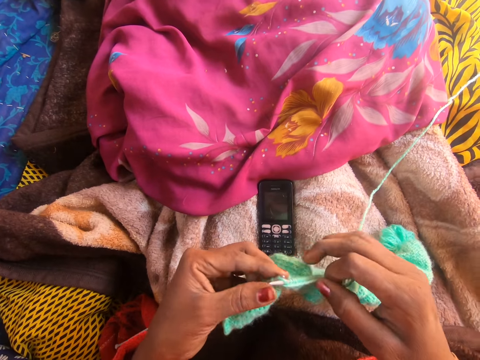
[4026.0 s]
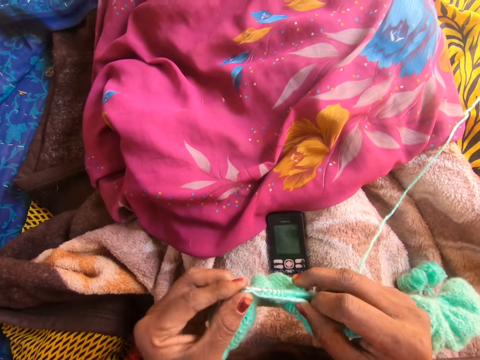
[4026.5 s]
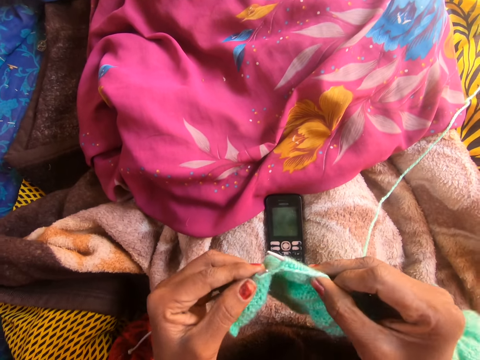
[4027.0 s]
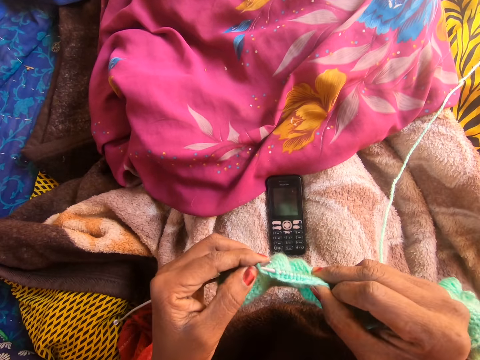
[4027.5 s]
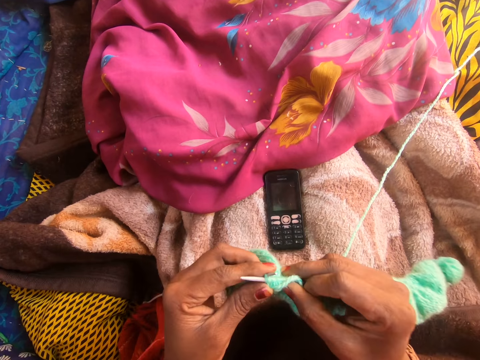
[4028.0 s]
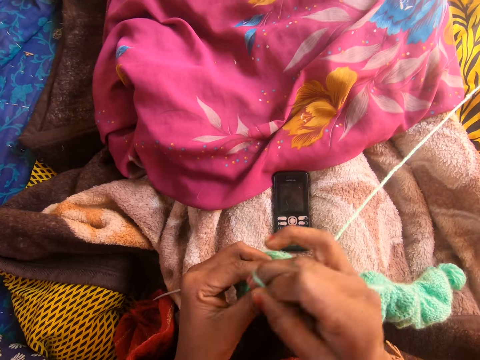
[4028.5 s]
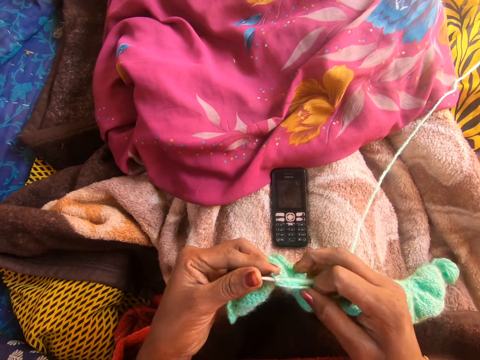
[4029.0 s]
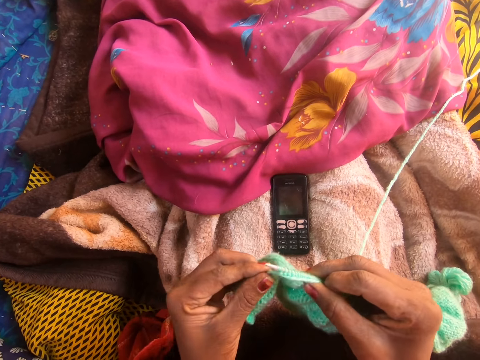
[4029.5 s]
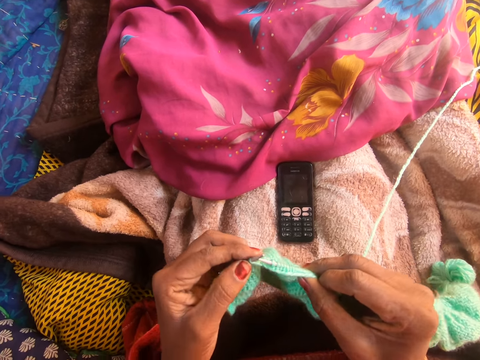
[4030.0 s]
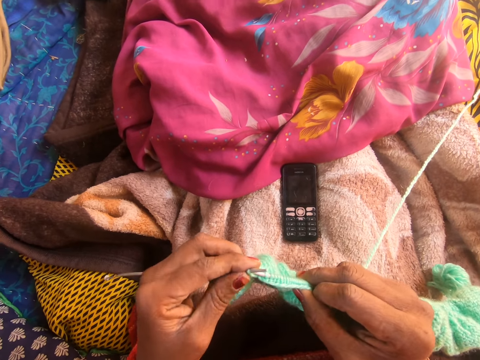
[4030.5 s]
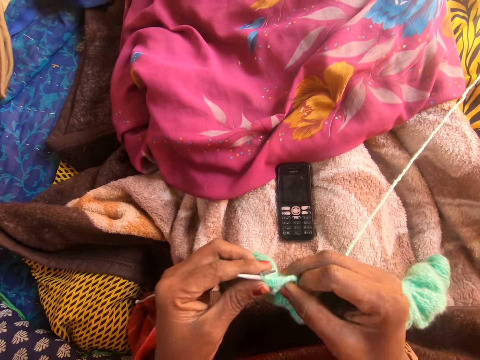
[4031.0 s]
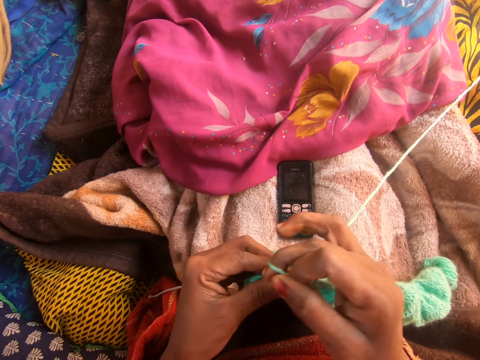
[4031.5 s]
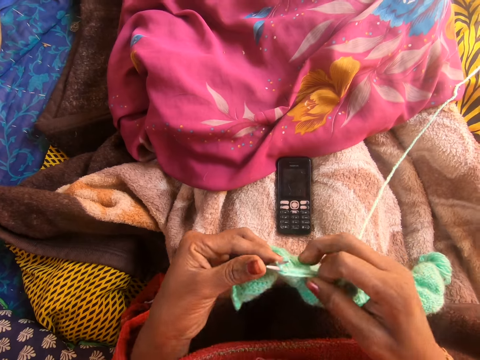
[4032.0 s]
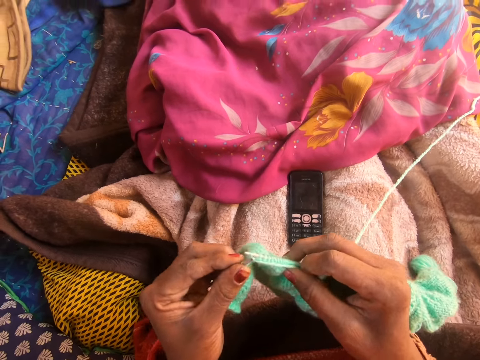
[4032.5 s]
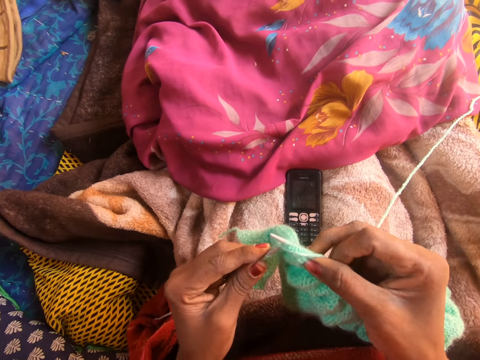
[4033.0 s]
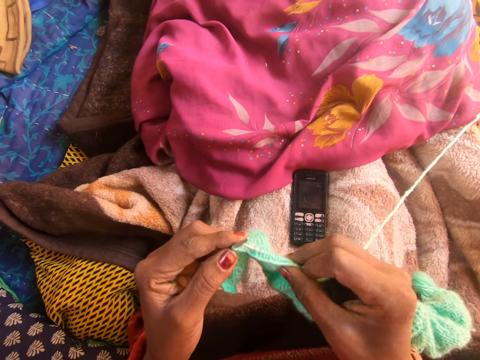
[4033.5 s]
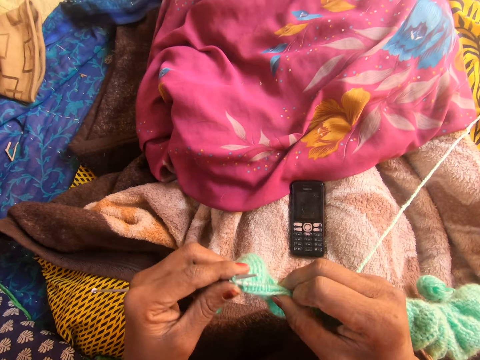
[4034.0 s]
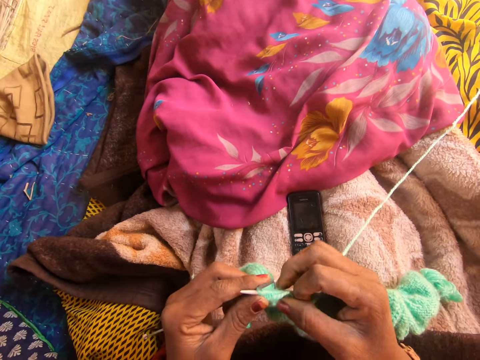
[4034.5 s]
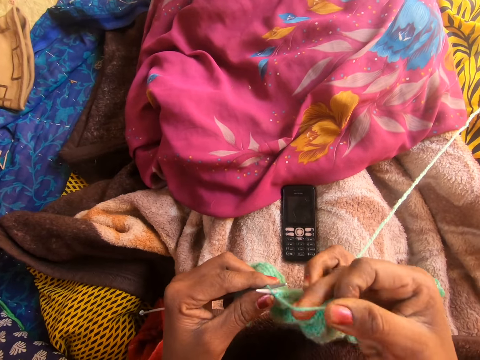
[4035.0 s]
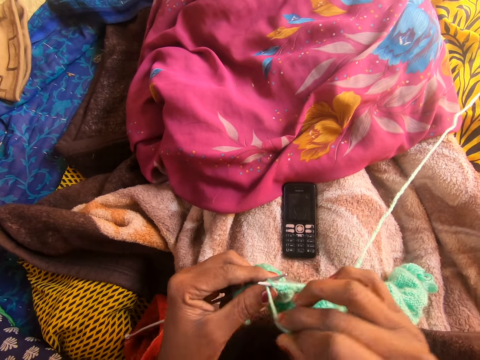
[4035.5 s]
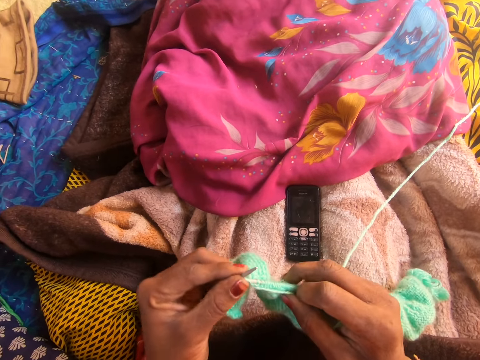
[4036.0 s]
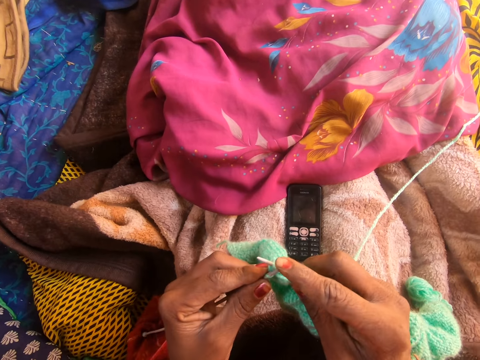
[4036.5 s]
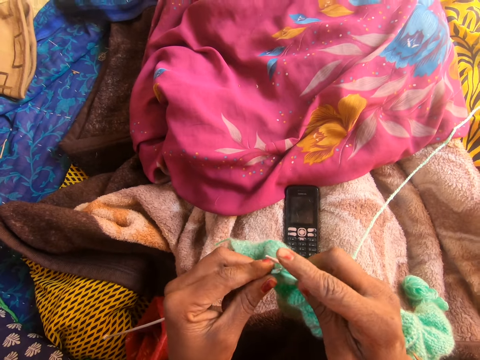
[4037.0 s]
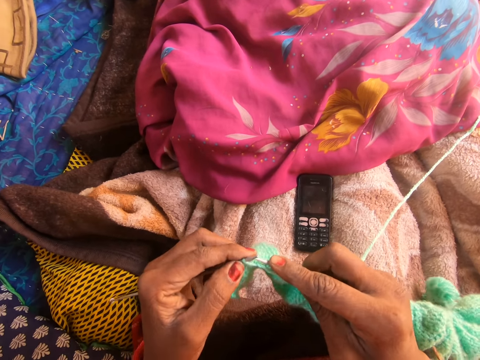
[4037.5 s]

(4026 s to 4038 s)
The camera wearer knits the yarn with the knitting needles. They sew a piece of yarn using crochet hooks.

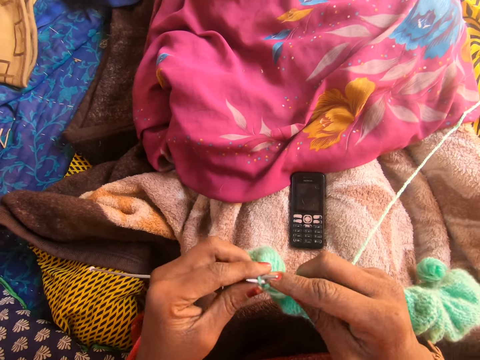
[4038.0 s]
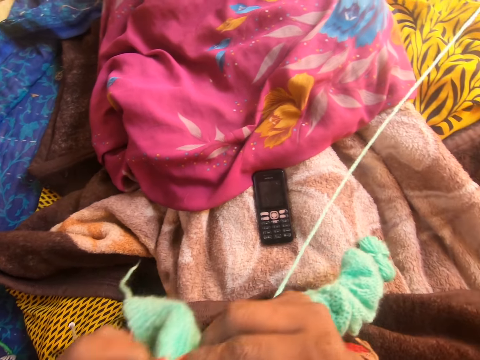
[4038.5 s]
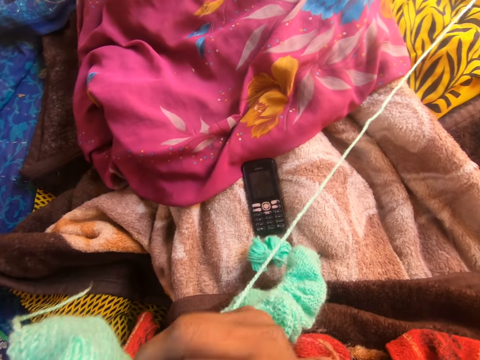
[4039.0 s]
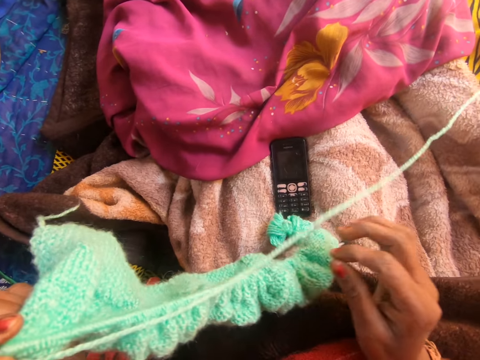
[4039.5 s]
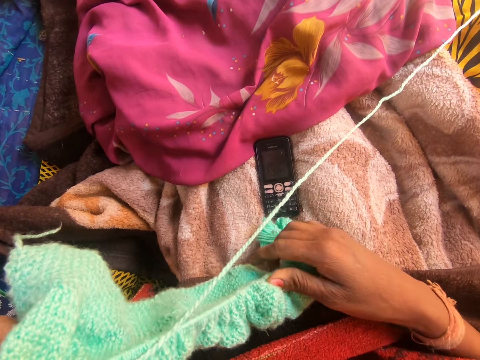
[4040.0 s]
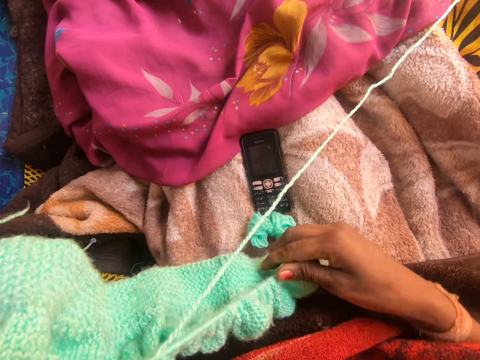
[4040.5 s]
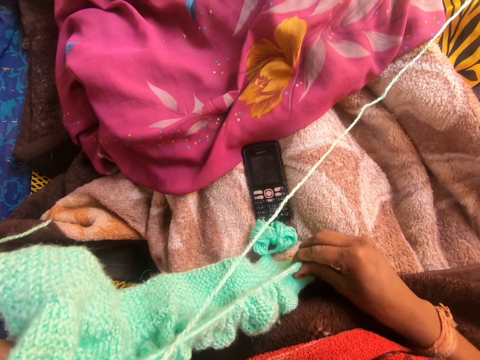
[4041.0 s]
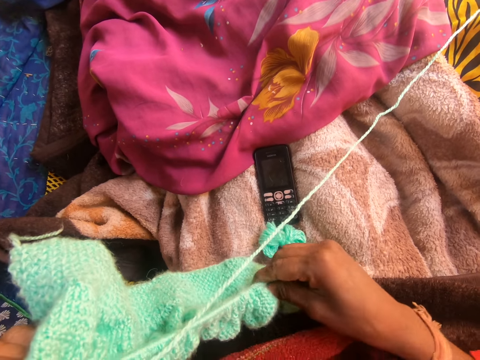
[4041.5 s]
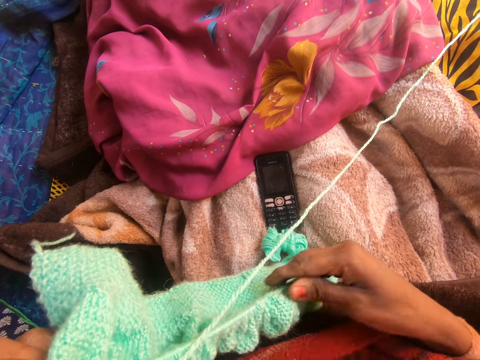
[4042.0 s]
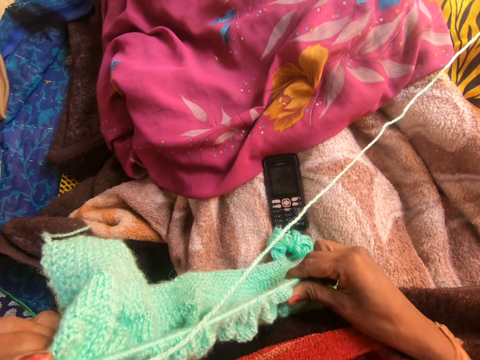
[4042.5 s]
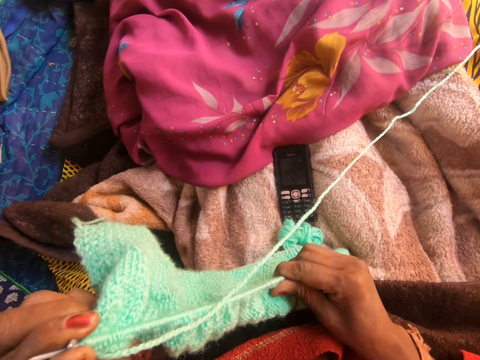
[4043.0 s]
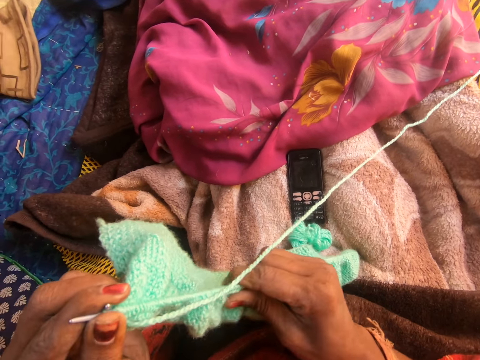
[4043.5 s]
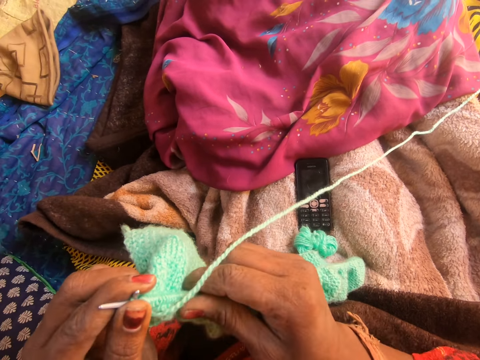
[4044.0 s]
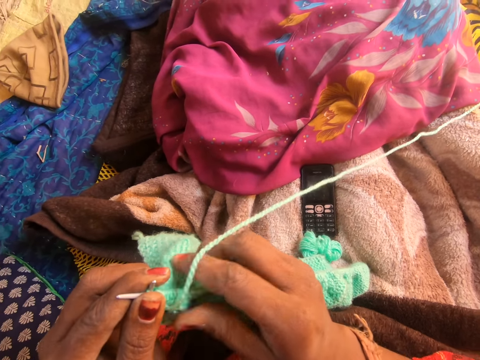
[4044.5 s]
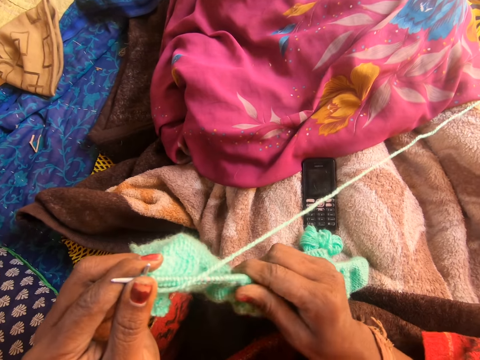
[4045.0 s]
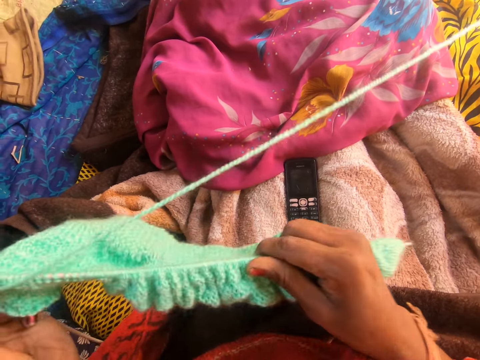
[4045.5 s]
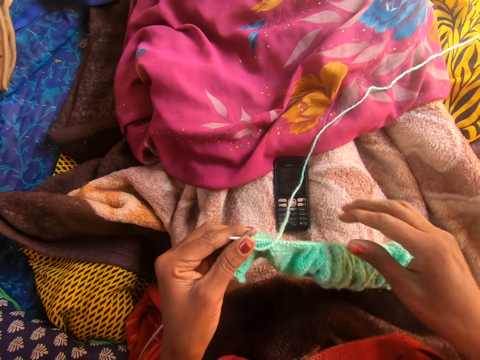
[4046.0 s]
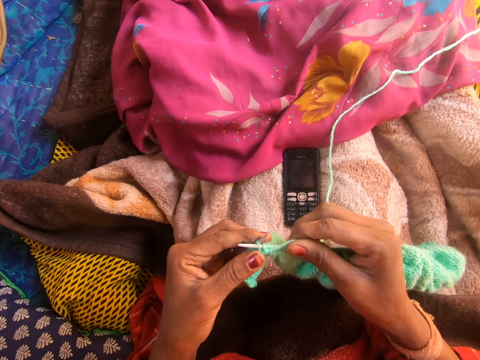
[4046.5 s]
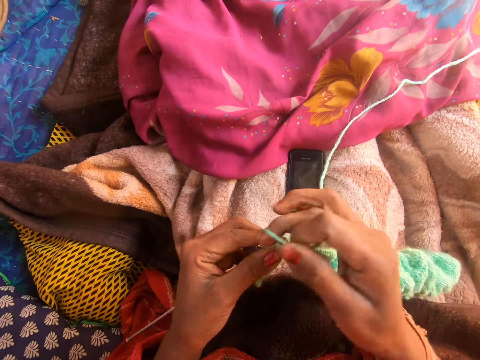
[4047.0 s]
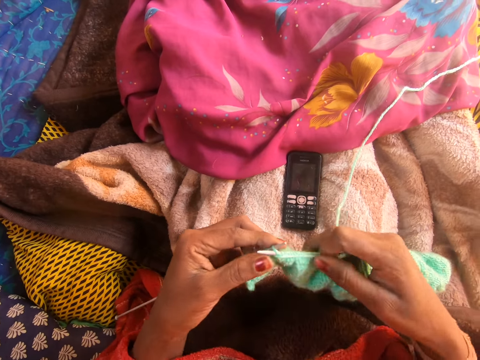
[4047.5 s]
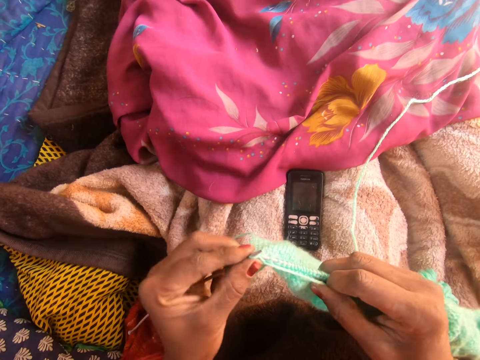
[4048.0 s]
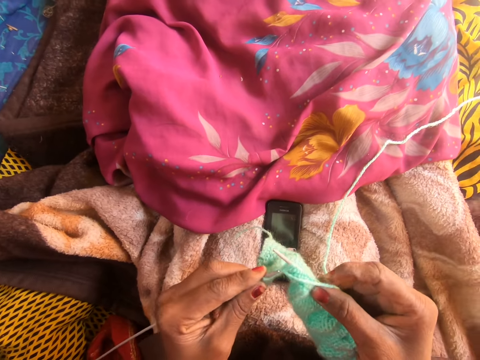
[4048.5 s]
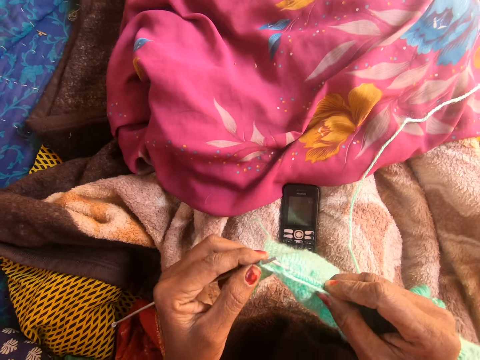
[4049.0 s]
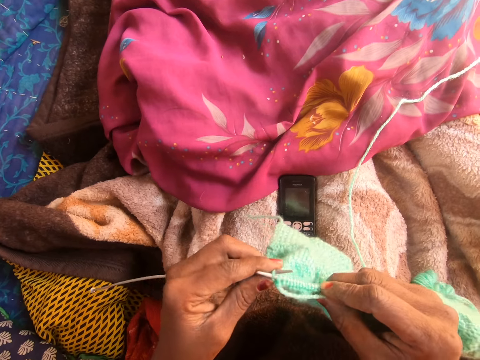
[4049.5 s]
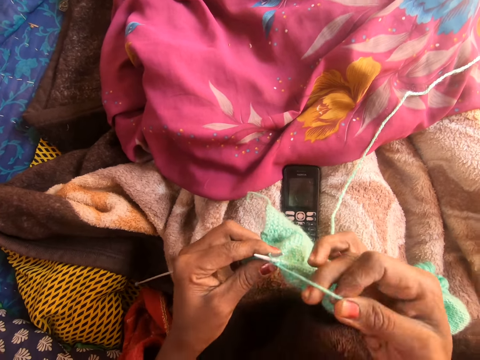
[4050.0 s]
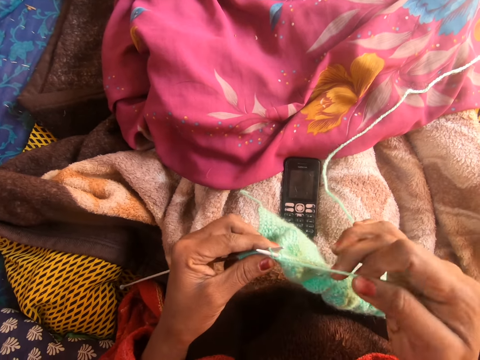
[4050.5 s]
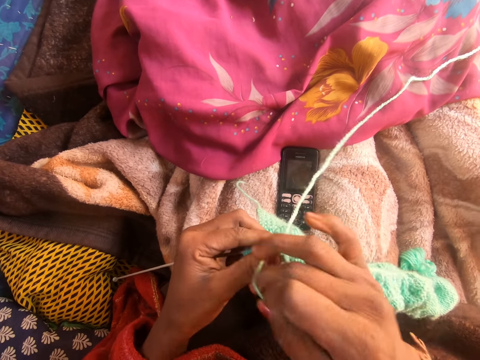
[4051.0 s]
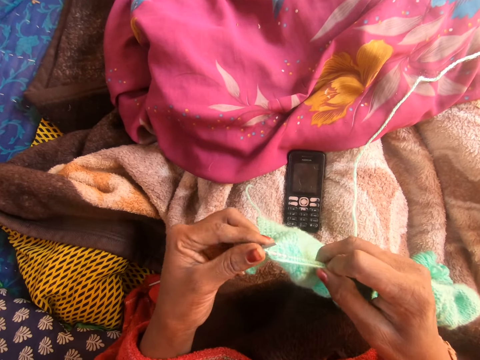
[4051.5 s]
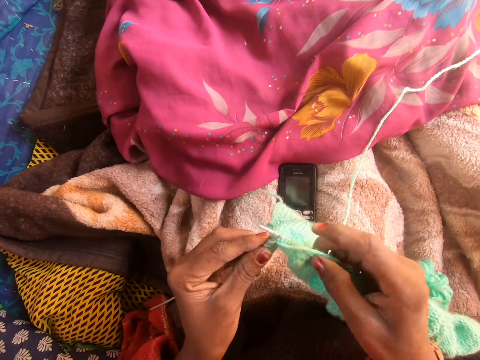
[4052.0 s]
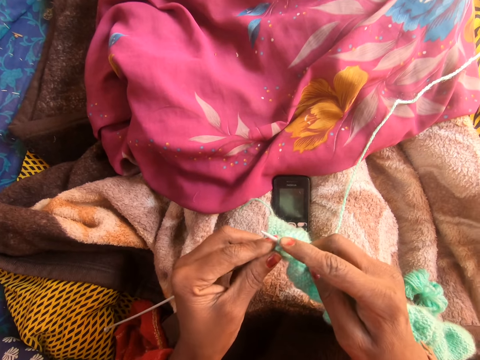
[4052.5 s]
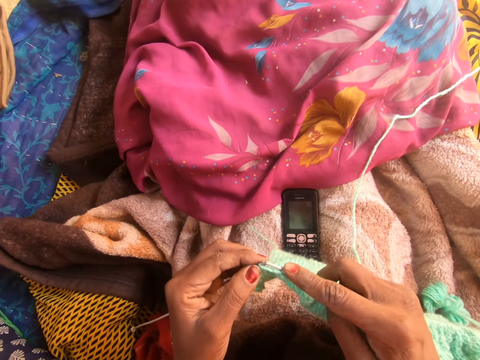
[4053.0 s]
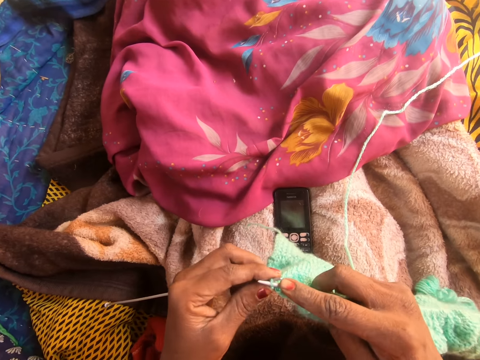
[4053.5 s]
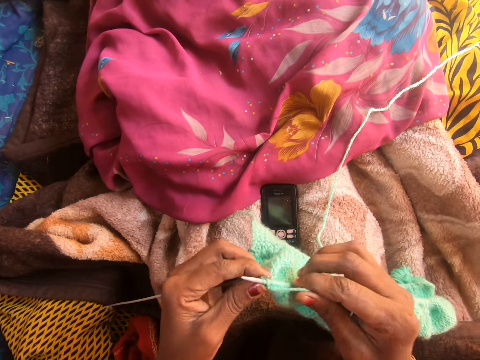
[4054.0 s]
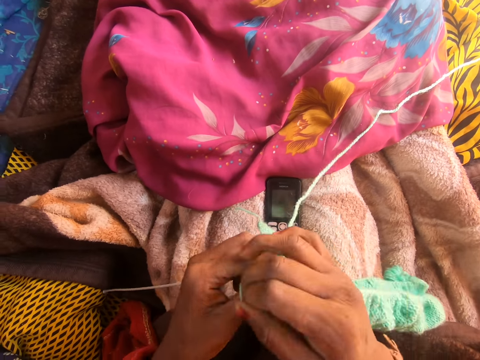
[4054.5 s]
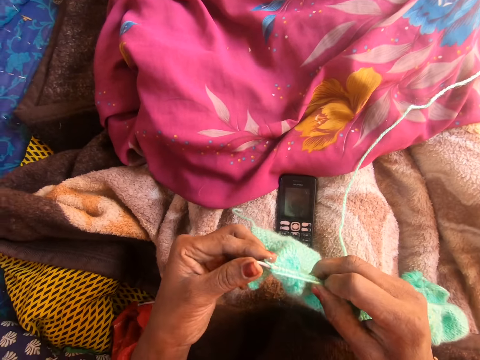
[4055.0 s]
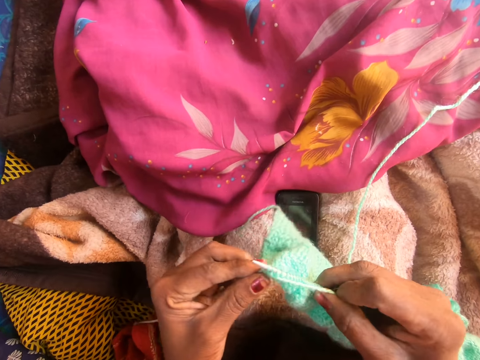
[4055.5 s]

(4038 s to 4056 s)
The camera wearer adjusts the knitted yarn on the right knitting needle with her right hand. She knits the wool with the knitting needles. She talks to a person on the phone.
